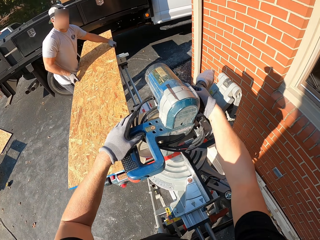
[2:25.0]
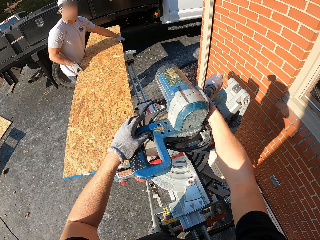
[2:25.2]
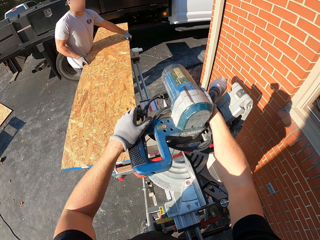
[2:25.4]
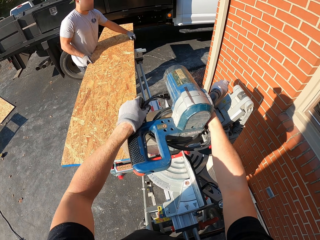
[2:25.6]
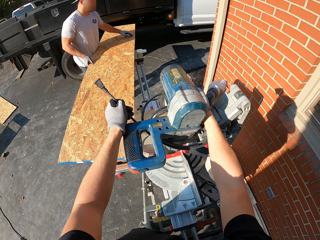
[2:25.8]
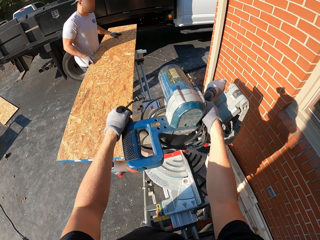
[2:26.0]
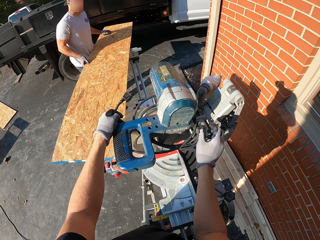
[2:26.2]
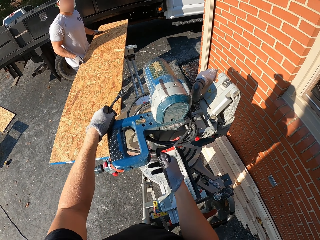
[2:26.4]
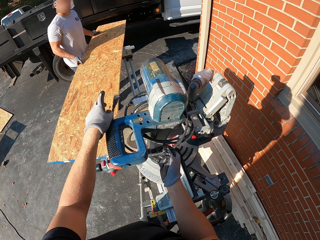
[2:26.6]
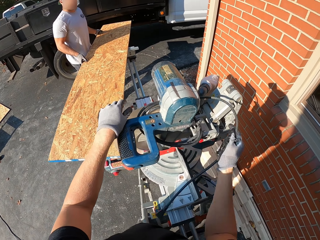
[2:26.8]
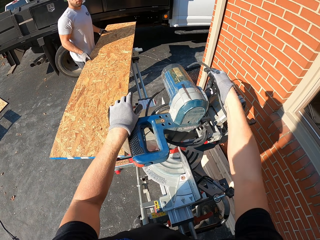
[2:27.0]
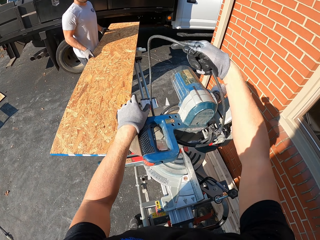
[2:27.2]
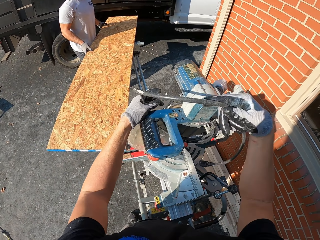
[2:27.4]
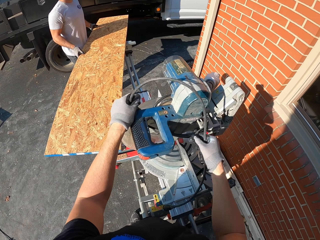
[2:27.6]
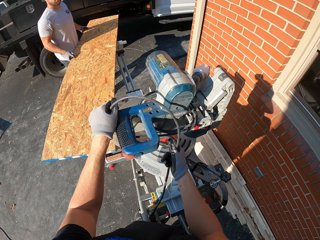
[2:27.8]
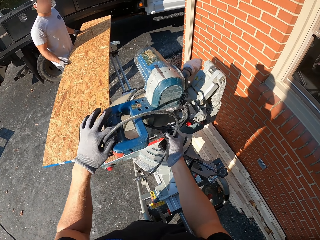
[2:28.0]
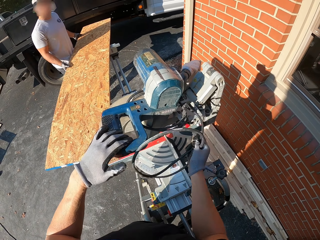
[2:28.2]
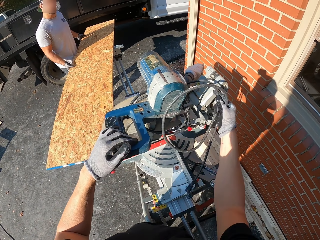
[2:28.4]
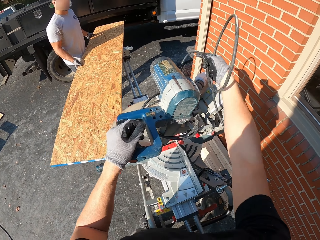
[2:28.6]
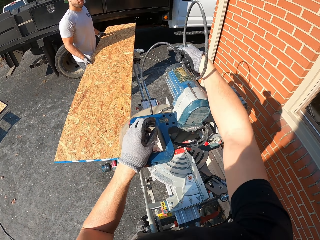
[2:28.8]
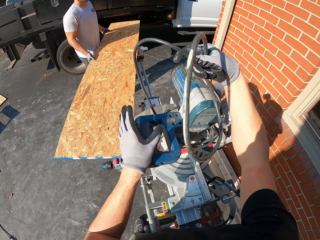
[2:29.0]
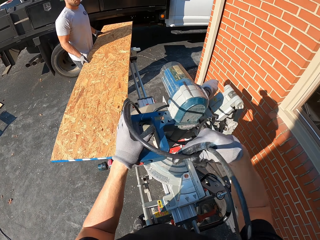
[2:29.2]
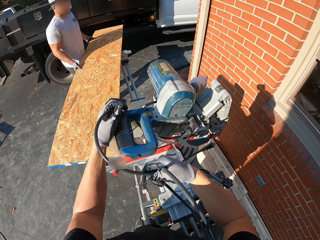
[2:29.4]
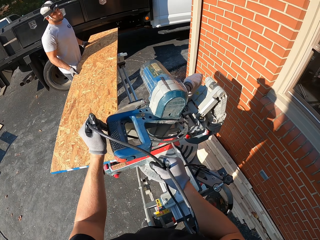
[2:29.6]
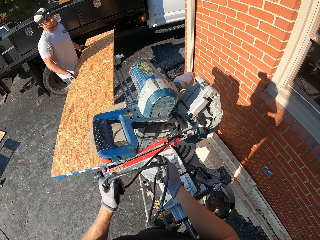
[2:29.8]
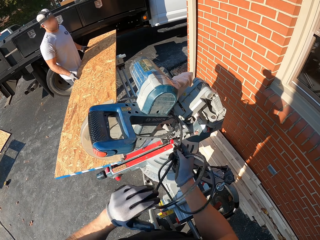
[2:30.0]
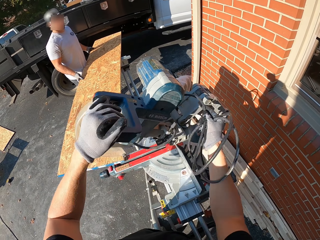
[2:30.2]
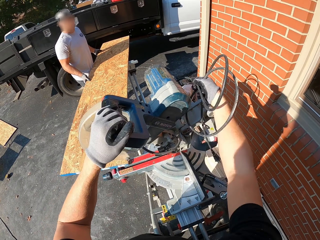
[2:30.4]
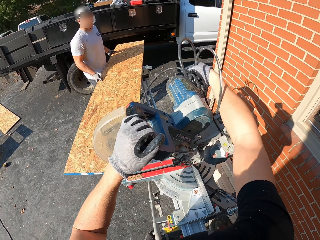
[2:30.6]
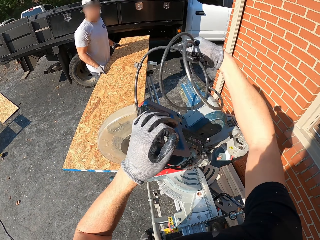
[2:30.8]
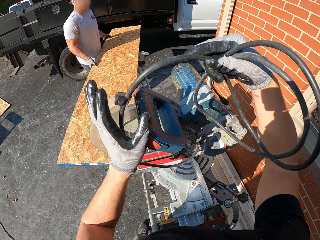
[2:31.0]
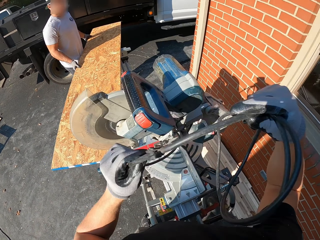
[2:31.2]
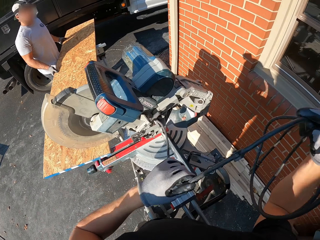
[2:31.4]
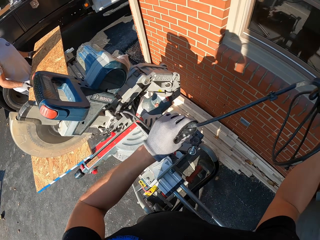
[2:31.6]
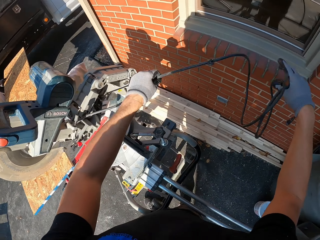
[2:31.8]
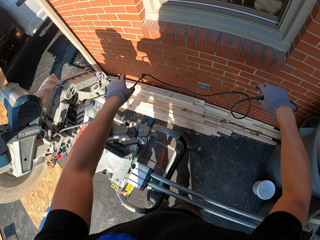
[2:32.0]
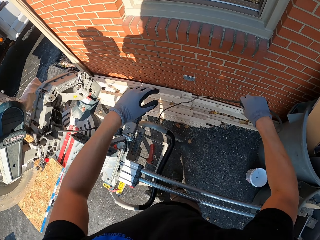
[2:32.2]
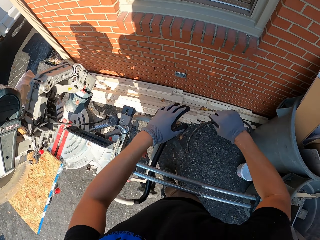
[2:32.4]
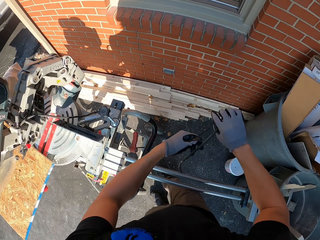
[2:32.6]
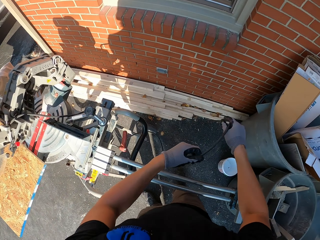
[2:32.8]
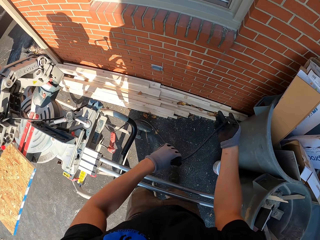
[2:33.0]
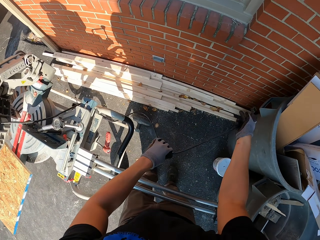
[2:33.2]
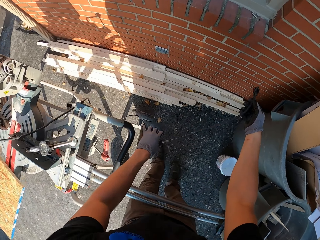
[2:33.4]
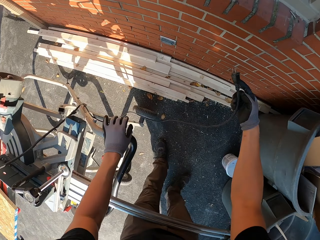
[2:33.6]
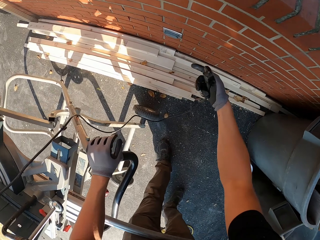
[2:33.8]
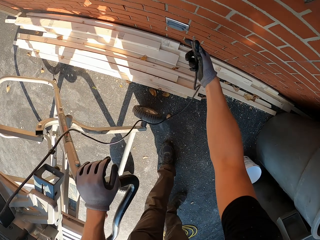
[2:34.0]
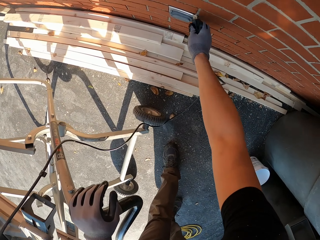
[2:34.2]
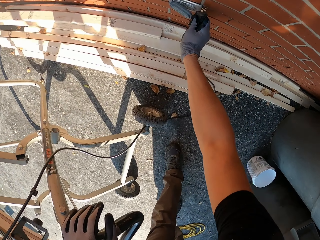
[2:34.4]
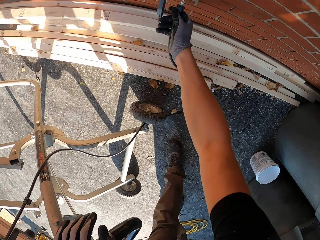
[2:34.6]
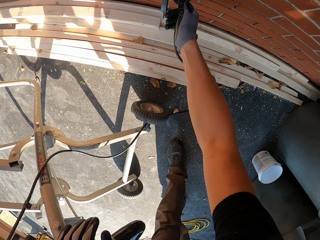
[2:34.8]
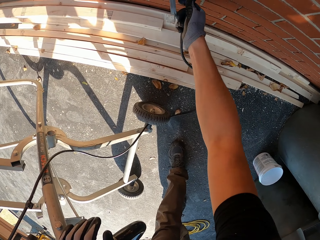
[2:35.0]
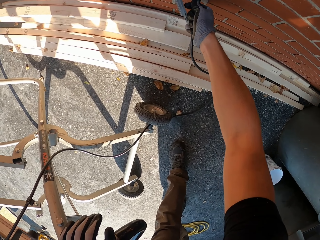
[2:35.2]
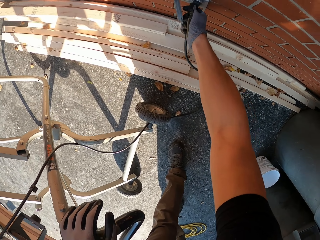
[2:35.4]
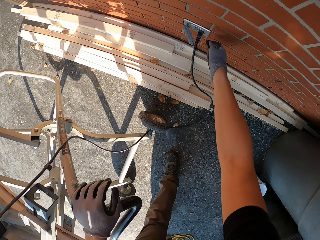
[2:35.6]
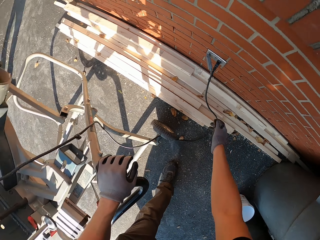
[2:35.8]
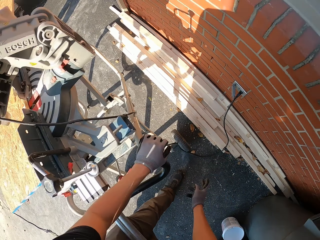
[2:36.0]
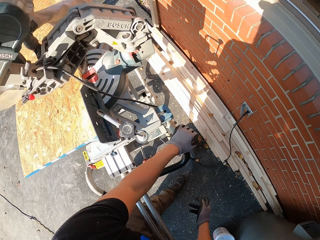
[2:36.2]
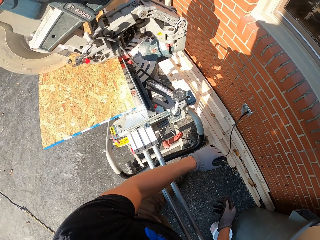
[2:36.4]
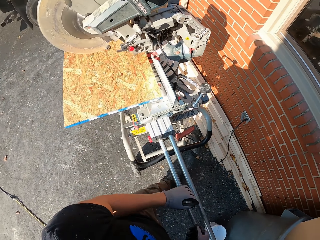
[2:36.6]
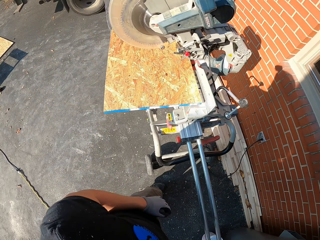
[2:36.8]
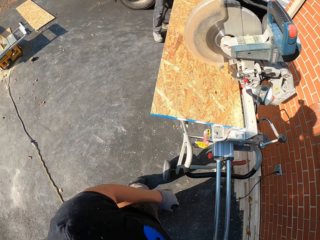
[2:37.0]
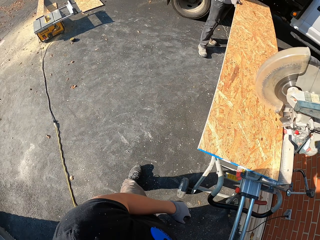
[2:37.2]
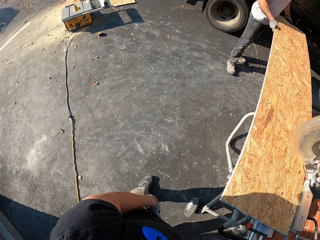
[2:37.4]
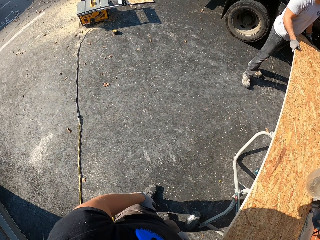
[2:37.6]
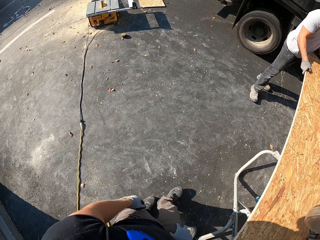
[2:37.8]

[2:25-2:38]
The camera wearer removes the wire on the saw. A man holds a wood. The camera wearer holds a cable. They unroll the cable, connect the plug in the socket, and turn around.

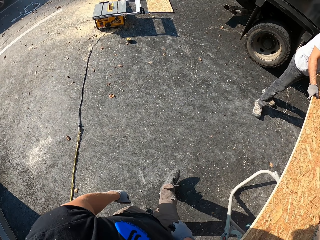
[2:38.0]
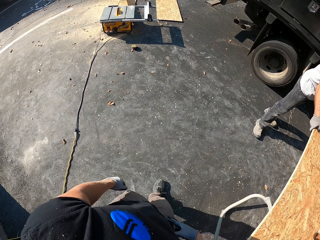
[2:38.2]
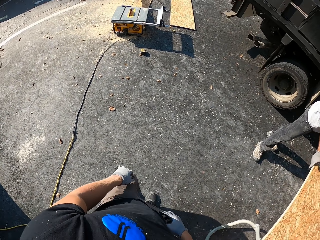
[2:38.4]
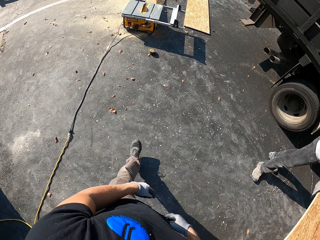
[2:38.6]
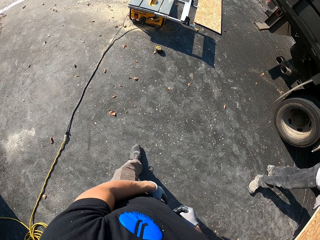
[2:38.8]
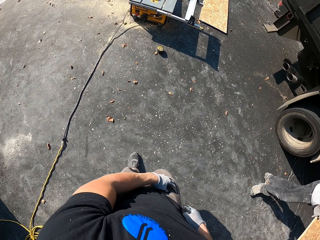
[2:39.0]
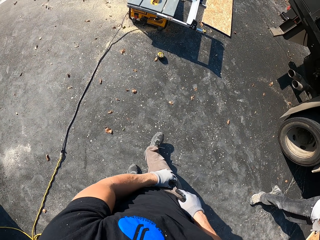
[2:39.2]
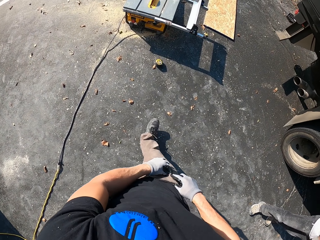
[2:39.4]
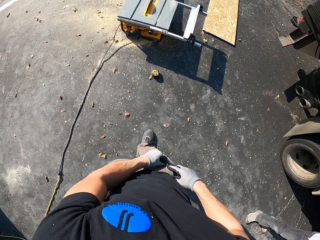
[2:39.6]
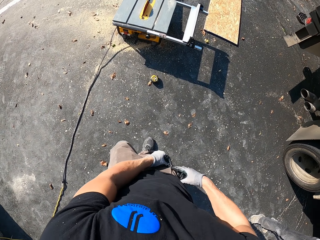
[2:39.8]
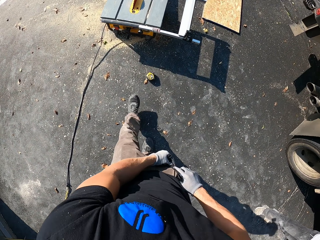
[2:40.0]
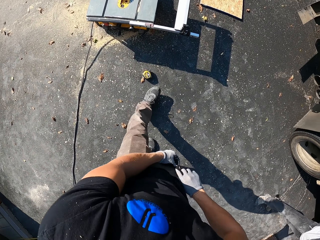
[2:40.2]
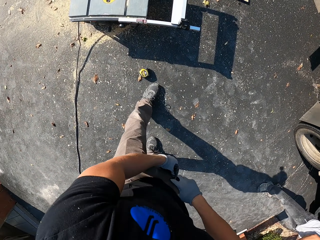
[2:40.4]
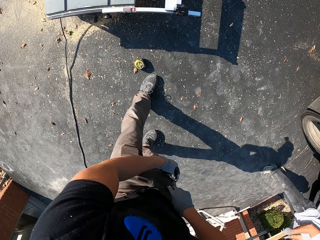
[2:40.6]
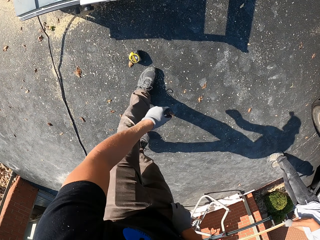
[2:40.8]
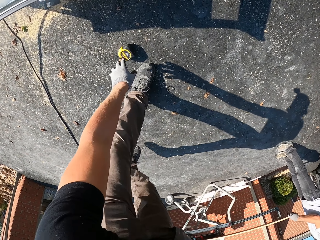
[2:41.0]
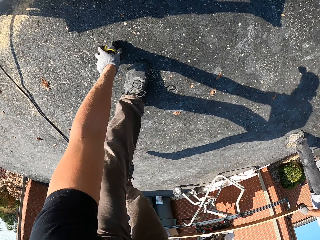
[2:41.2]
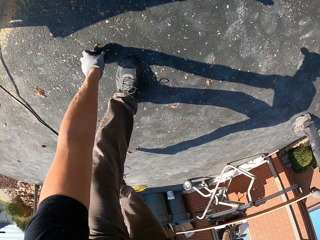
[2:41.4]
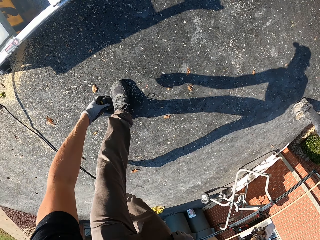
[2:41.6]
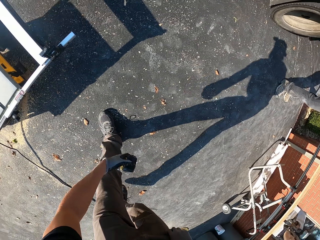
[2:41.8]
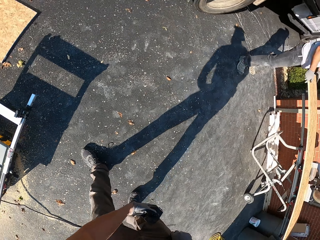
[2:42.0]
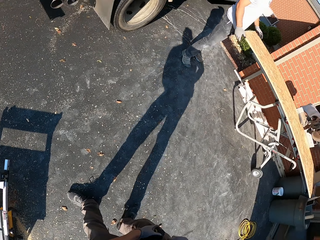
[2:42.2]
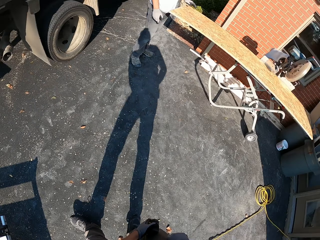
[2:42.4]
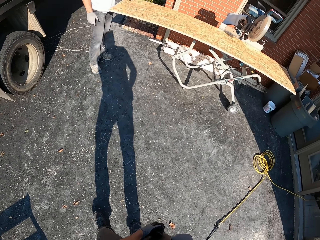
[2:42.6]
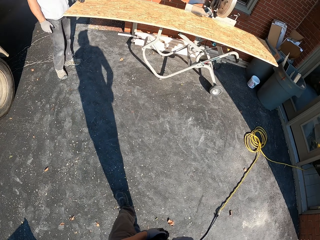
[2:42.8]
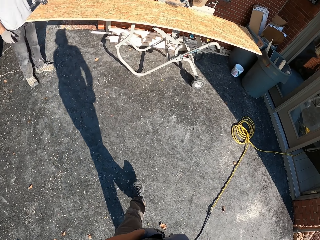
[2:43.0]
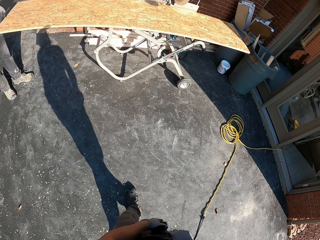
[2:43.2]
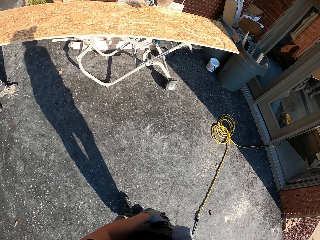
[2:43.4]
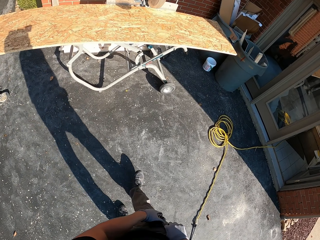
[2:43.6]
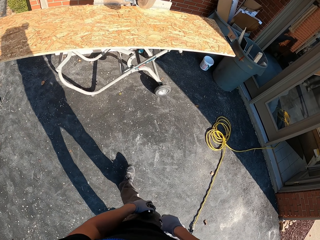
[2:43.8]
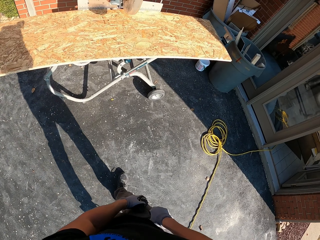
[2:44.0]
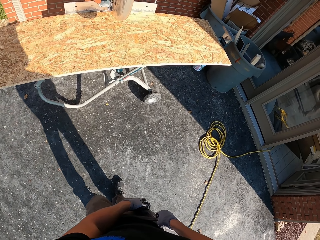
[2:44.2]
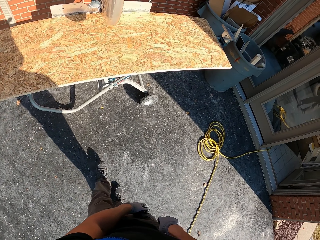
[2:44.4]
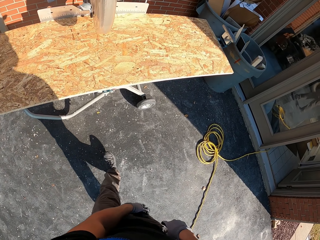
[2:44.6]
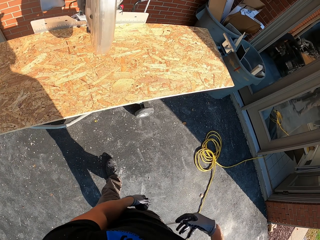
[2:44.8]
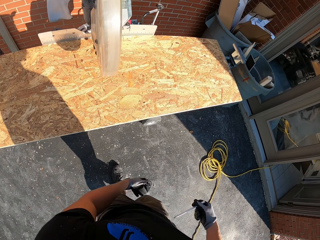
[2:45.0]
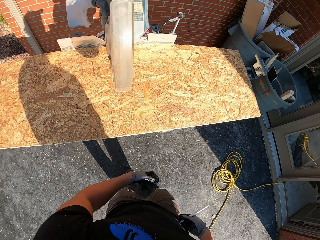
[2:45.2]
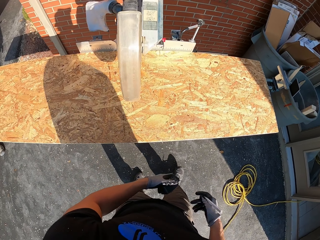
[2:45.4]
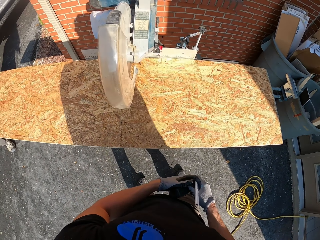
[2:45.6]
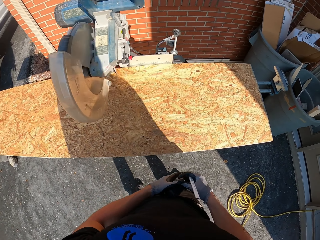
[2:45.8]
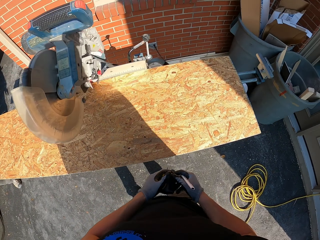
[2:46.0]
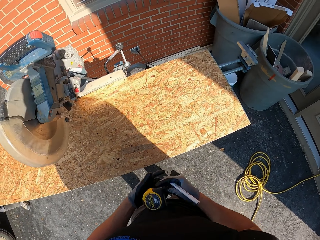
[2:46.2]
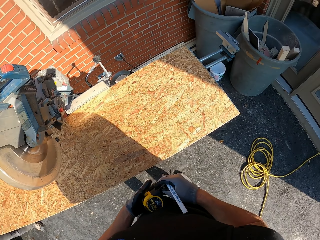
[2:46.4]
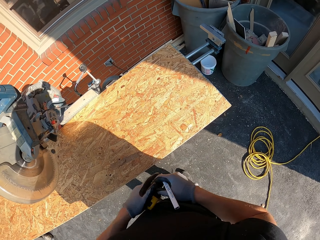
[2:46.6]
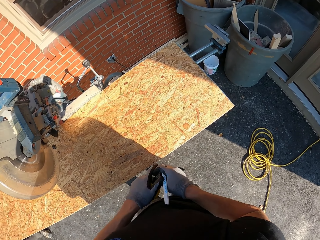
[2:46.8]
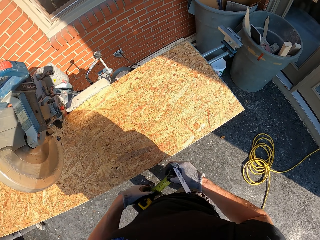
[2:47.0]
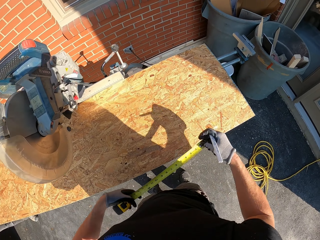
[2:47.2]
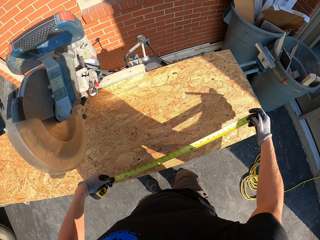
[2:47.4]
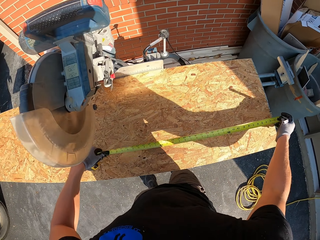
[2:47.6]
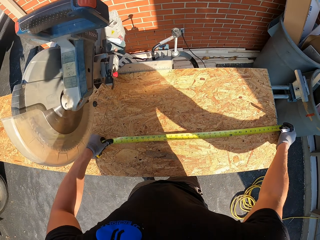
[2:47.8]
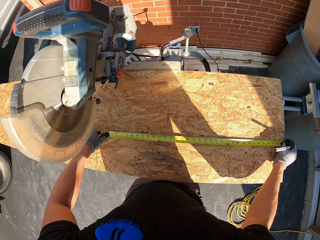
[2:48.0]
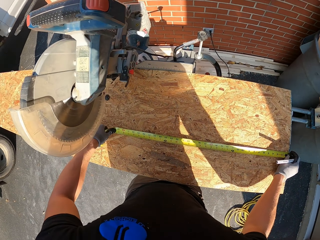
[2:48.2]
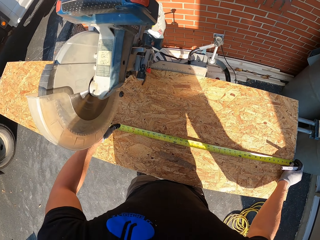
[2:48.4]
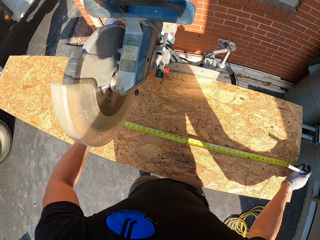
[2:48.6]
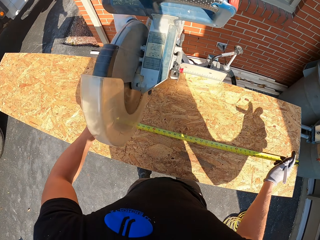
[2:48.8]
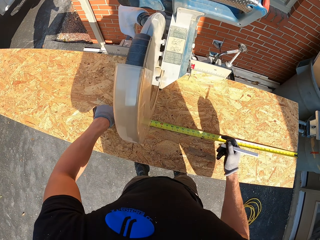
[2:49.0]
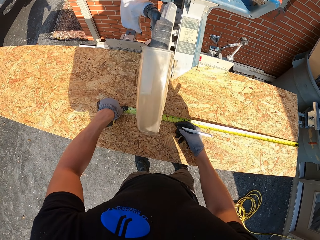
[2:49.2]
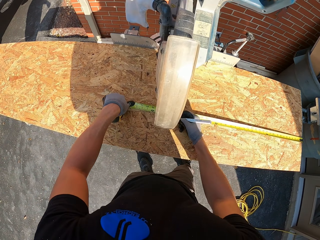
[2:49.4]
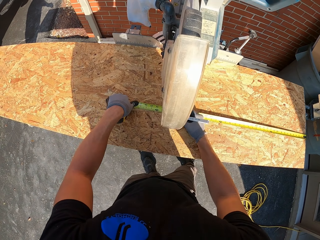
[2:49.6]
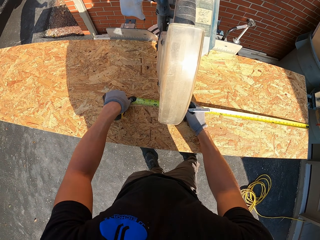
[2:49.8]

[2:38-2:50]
The camera wearer walks around. He touches his pocket. He bends down. He picks up a steel tape or tape measure. He bends down, turns around, and walks around. He adjusts the tape measure. He measures the board. He puts the tape measure on the wood.
